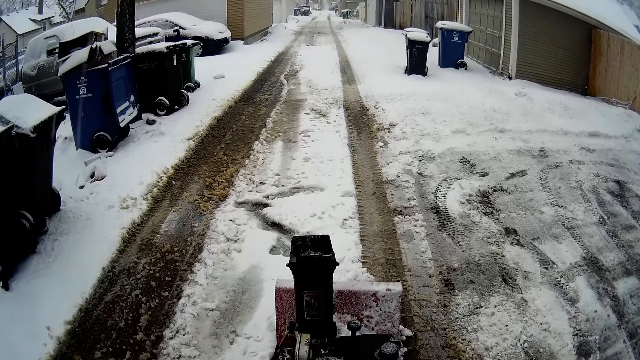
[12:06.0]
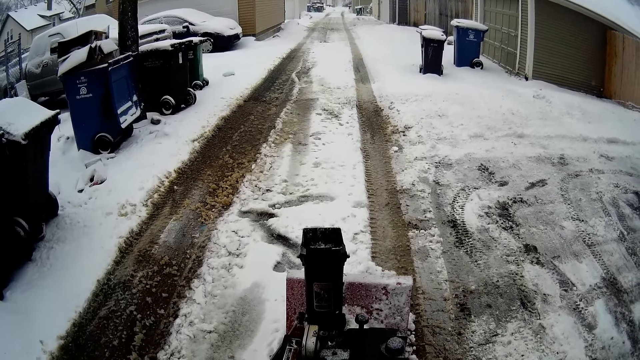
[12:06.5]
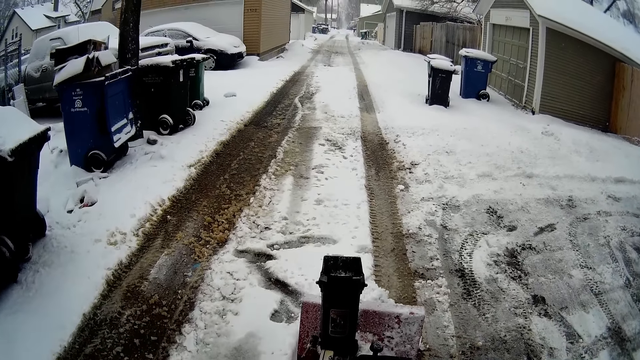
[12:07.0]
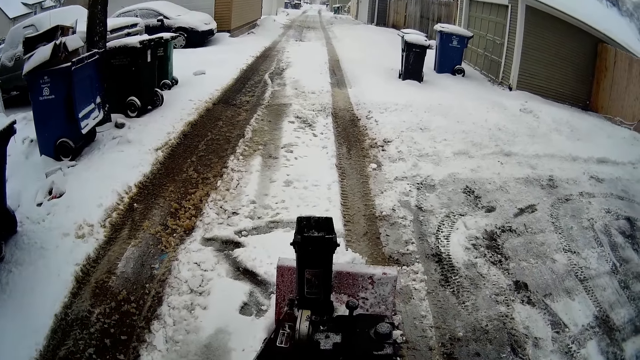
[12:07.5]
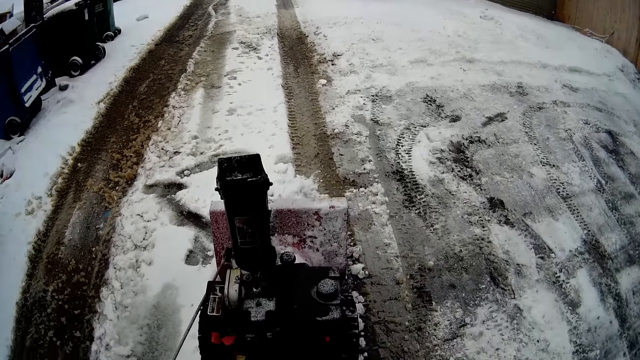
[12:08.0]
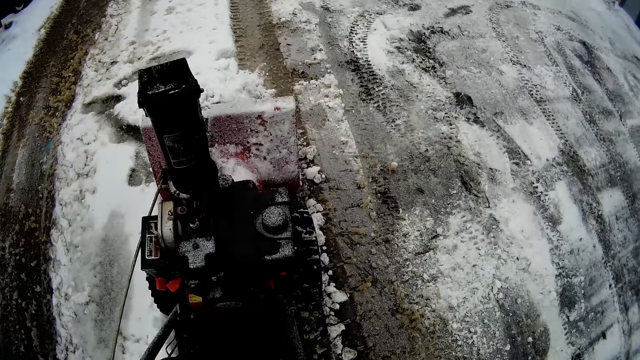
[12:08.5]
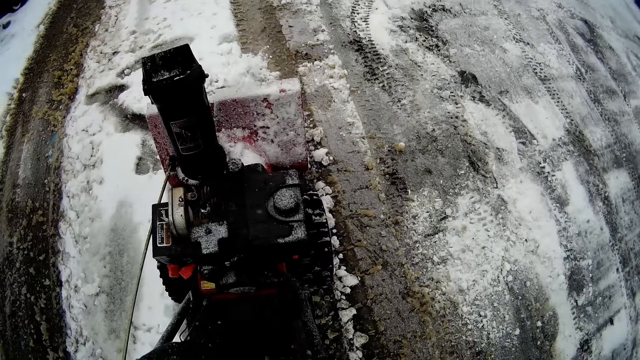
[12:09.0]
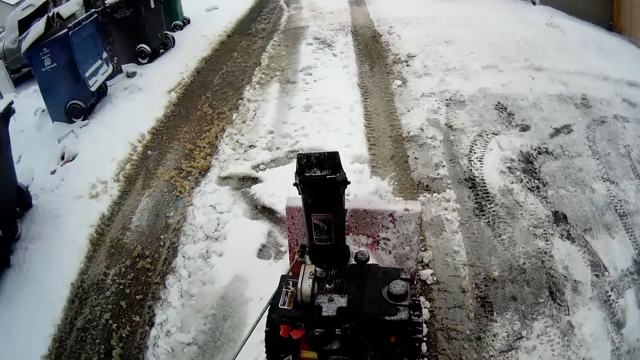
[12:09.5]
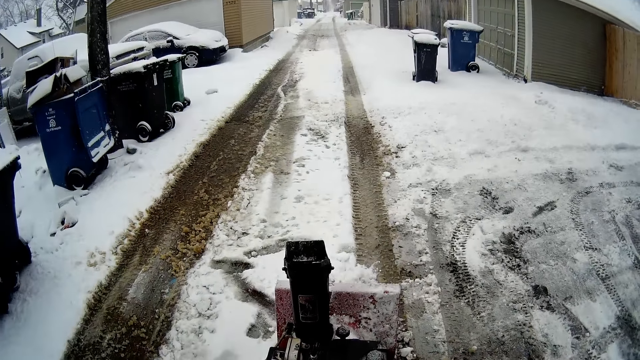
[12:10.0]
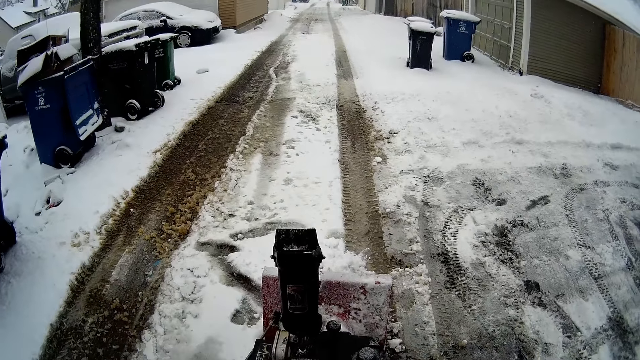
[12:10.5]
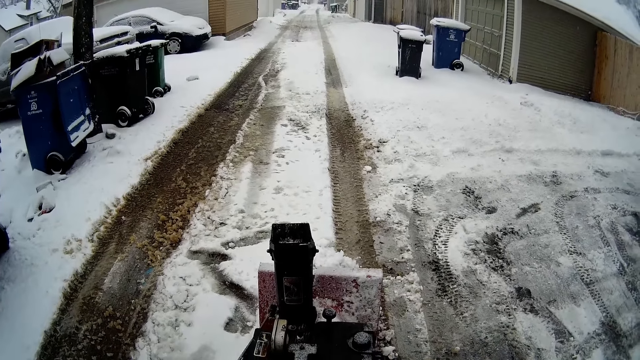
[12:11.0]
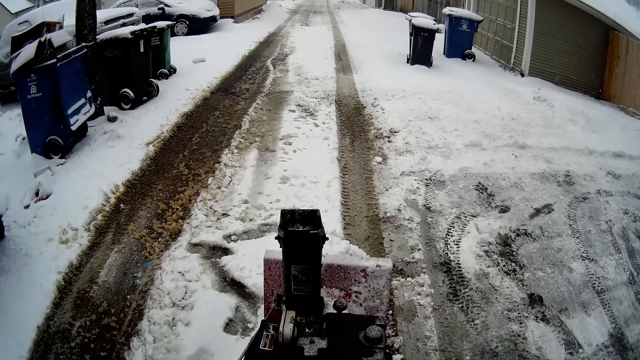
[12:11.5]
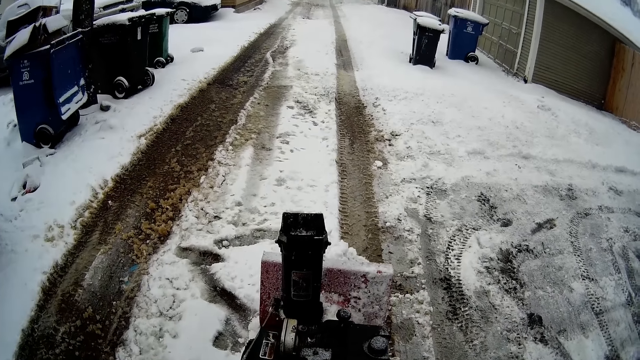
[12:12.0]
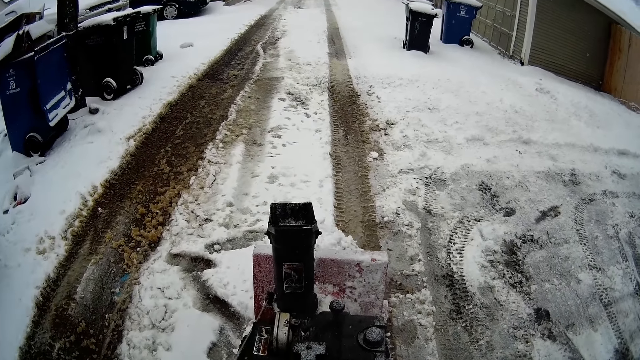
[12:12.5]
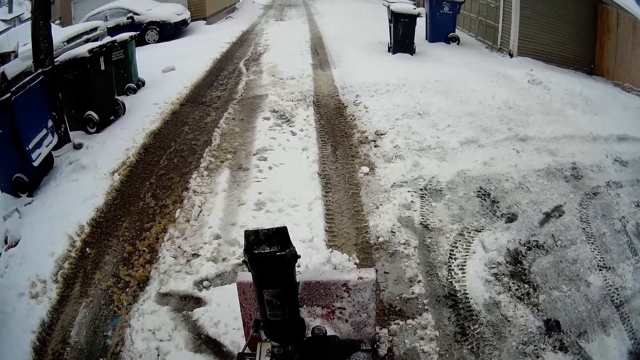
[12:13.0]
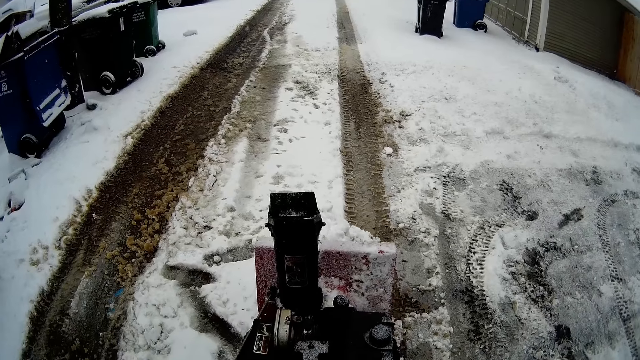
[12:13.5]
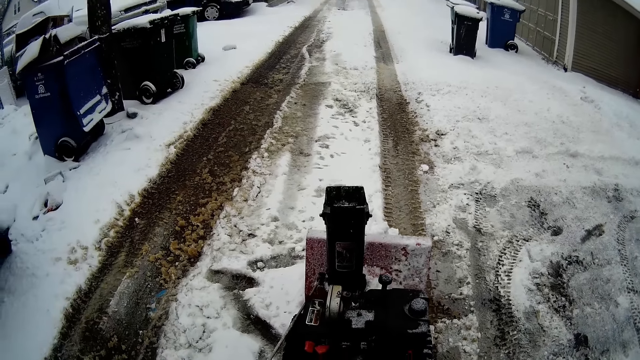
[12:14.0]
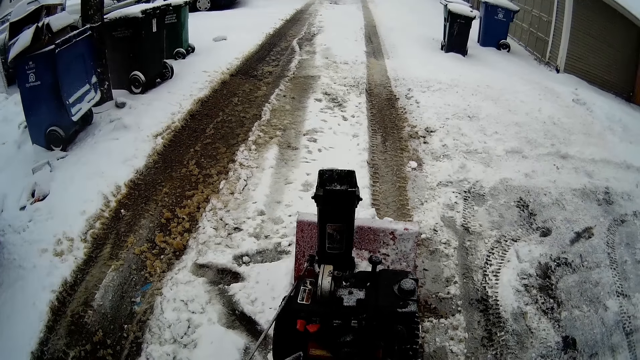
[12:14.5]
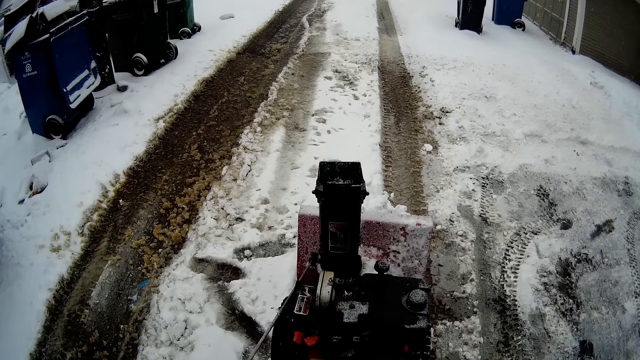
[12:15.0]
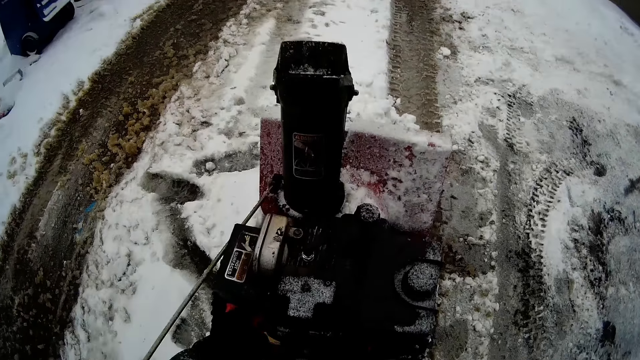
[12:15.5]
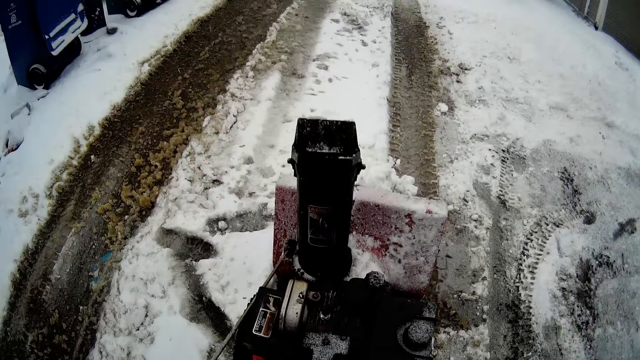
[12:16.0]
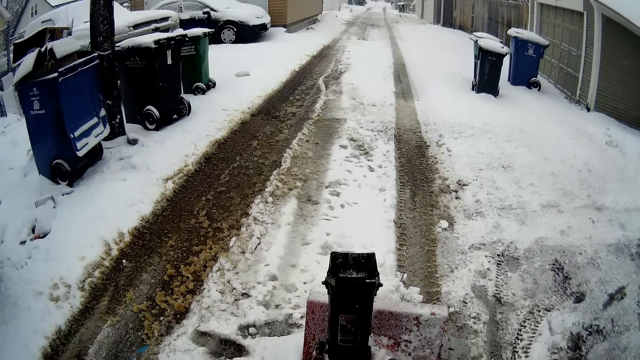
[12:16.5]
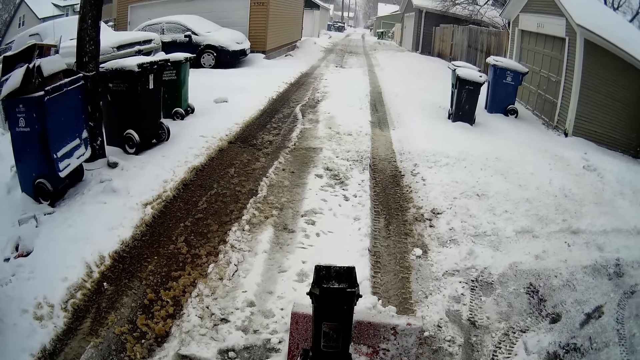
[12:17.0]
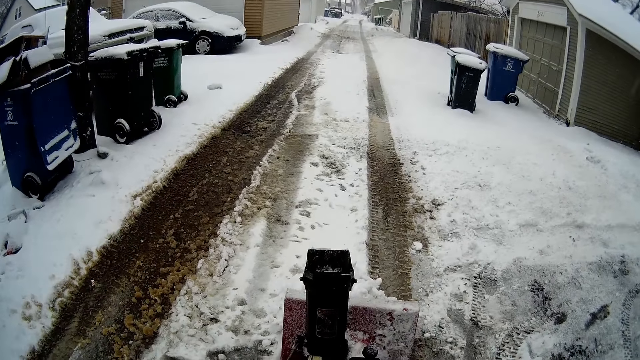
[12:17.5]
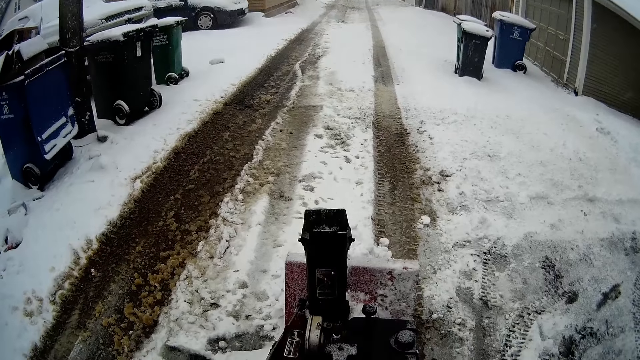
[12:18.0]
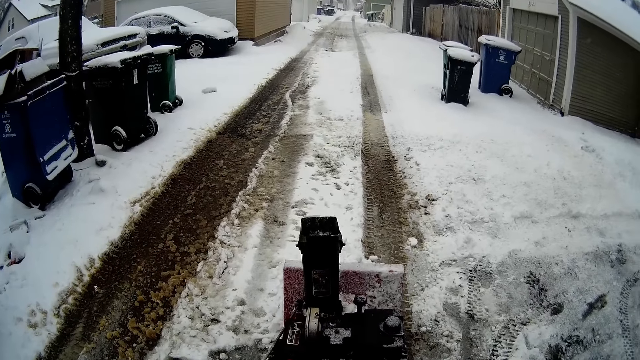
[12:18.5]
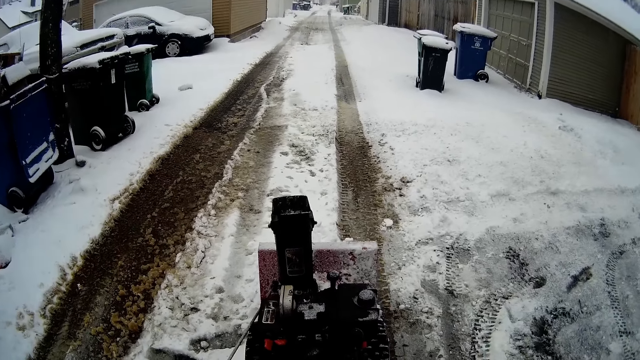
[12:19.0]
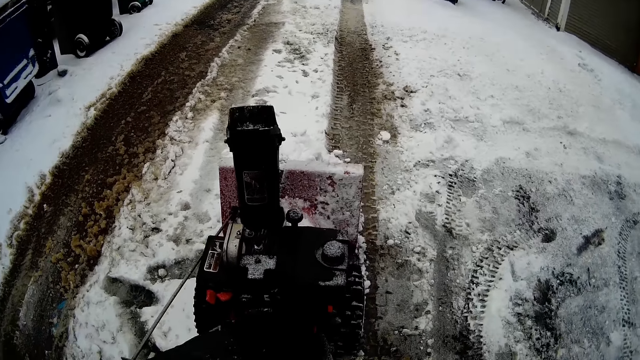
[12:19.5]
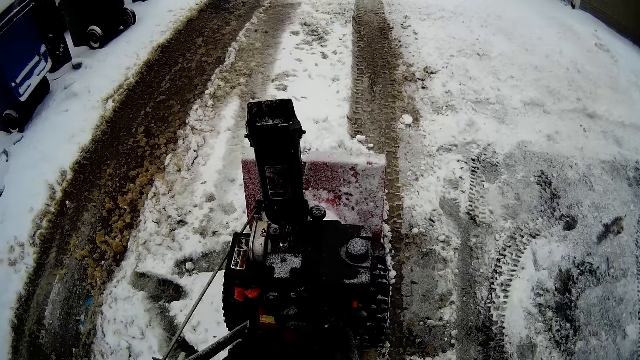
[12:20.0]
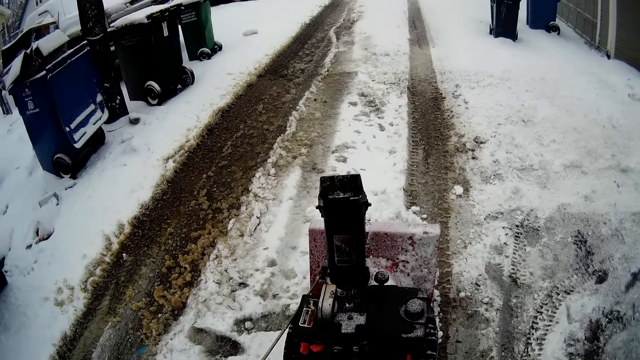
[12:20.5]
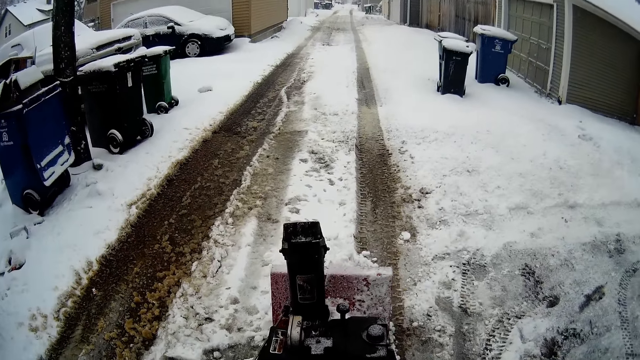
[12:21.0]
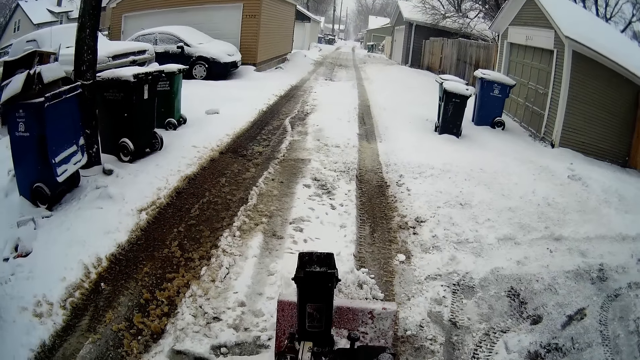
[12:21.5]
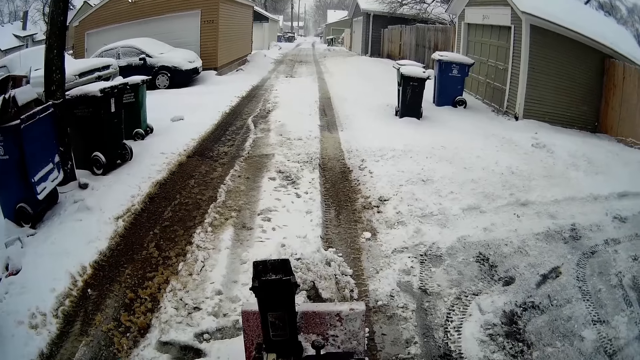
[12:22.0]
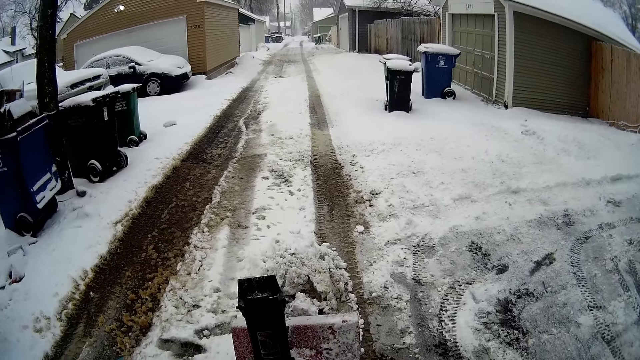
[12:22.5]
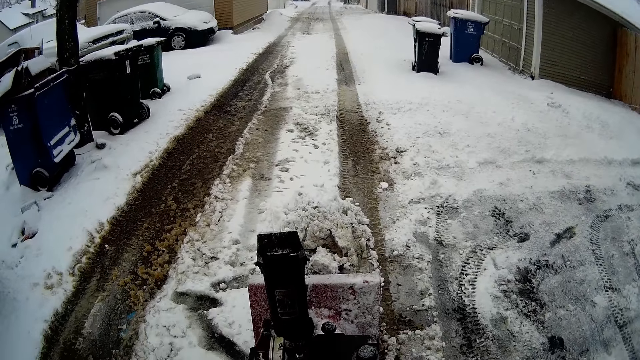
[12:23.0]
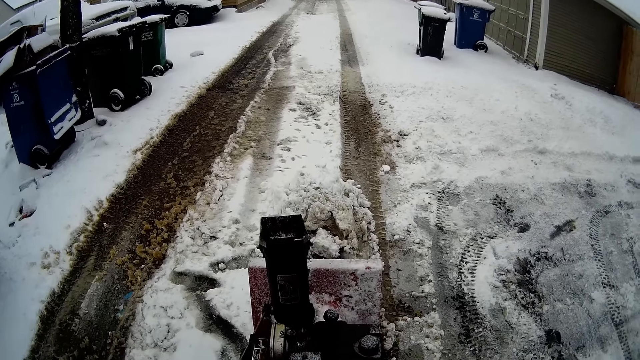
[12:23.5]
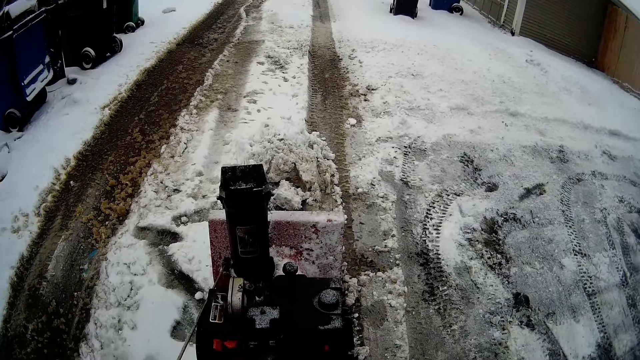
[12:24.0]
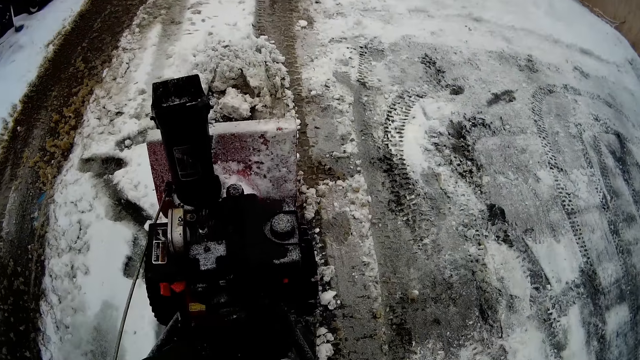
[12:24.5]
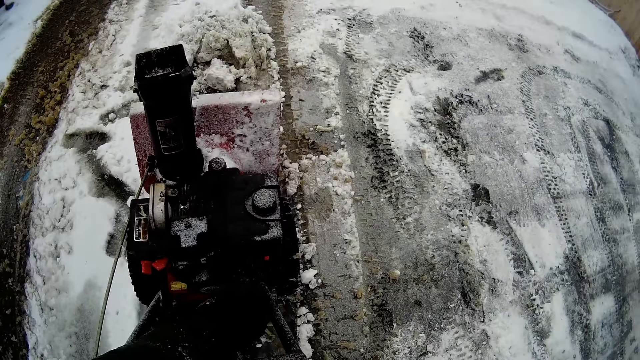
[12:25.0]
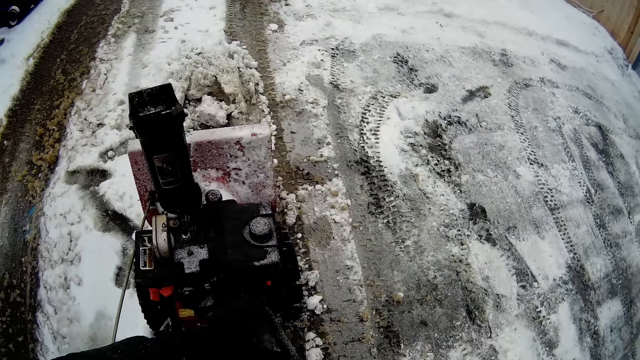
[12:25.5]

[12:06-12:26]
The camera wearer moves the gear lever. They scrape the snow. They look at the snow flite. They scrape snow. They move the gear lever. They reverse the snow flite. They look at the snow mini skid. They move the gear lever.
